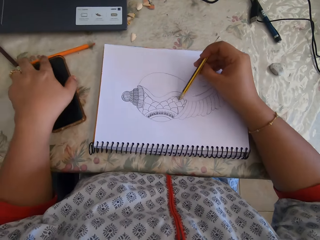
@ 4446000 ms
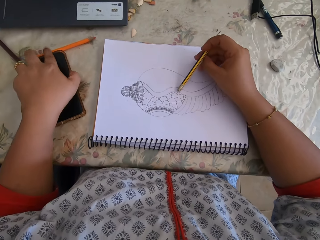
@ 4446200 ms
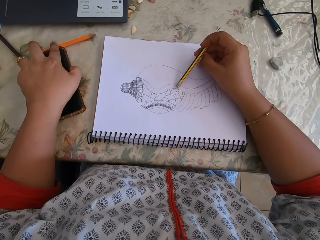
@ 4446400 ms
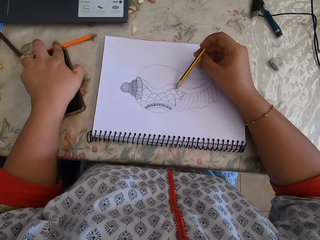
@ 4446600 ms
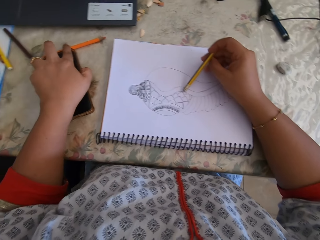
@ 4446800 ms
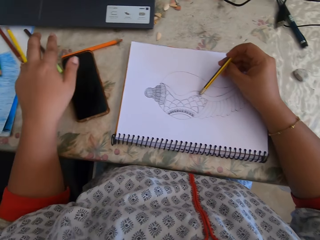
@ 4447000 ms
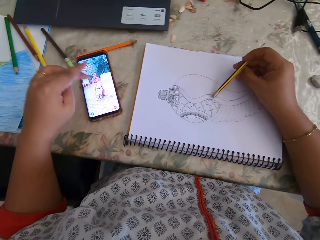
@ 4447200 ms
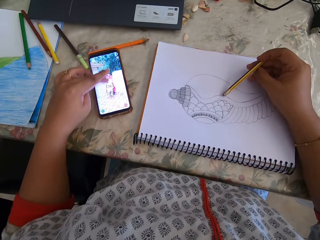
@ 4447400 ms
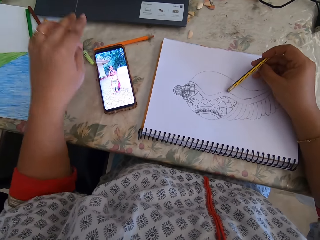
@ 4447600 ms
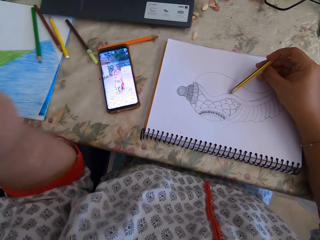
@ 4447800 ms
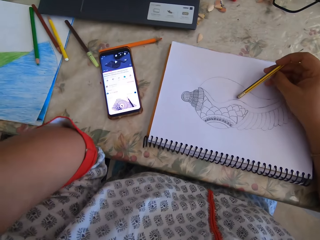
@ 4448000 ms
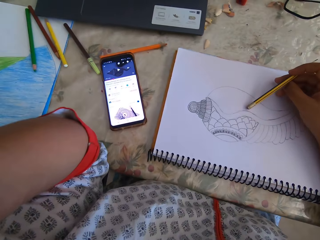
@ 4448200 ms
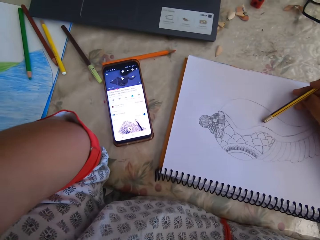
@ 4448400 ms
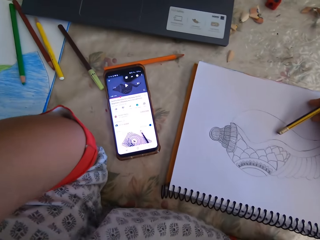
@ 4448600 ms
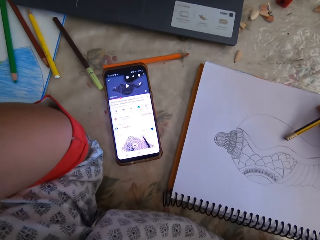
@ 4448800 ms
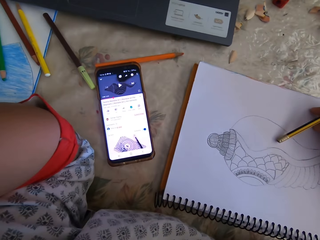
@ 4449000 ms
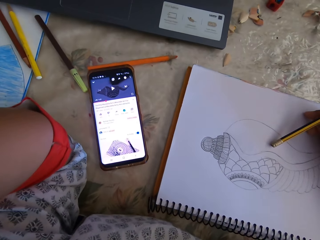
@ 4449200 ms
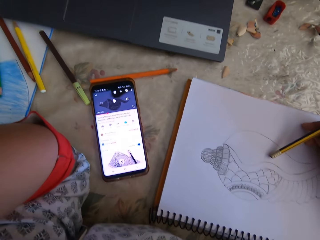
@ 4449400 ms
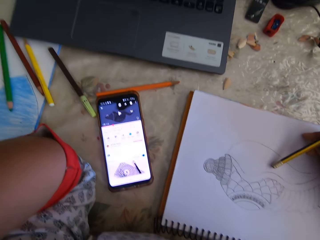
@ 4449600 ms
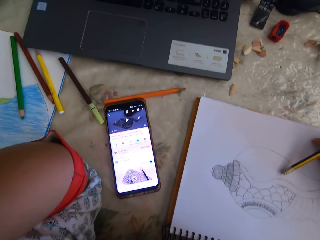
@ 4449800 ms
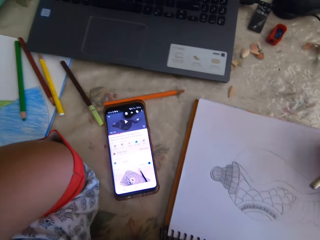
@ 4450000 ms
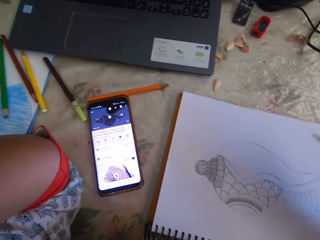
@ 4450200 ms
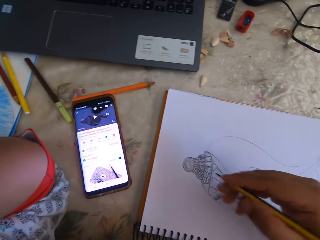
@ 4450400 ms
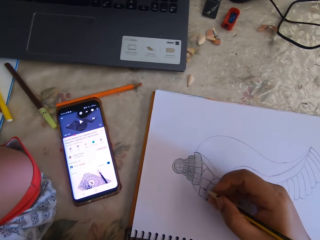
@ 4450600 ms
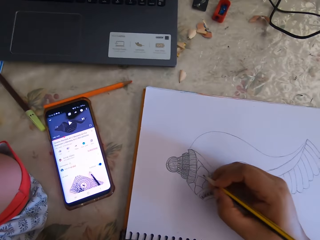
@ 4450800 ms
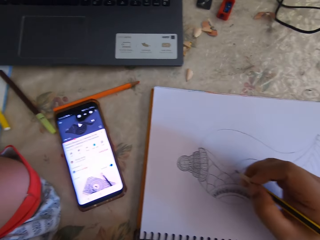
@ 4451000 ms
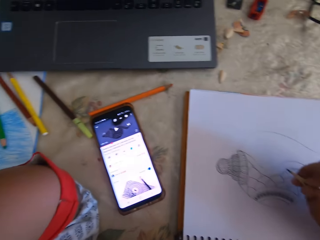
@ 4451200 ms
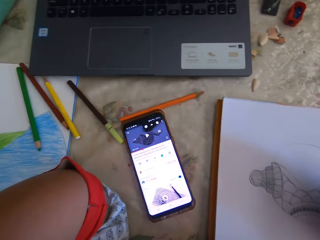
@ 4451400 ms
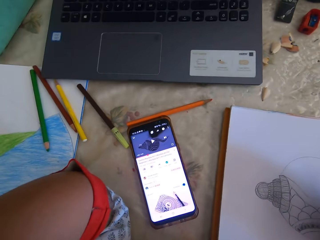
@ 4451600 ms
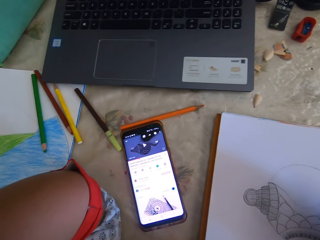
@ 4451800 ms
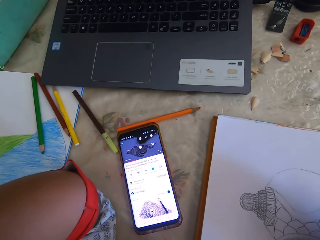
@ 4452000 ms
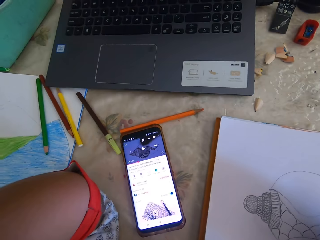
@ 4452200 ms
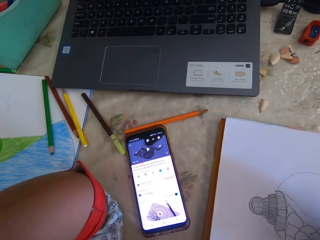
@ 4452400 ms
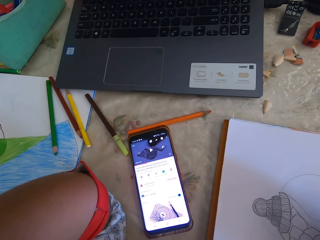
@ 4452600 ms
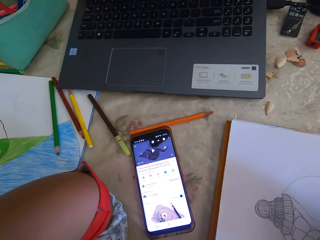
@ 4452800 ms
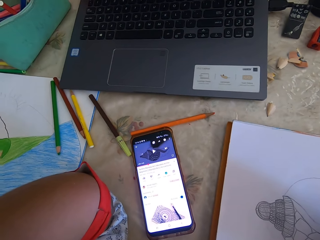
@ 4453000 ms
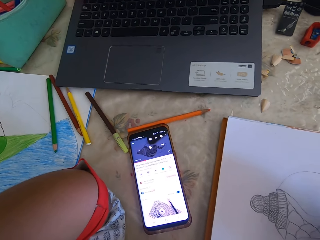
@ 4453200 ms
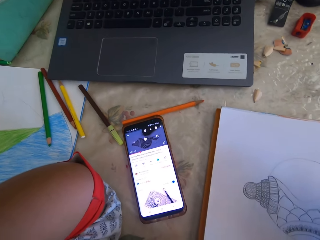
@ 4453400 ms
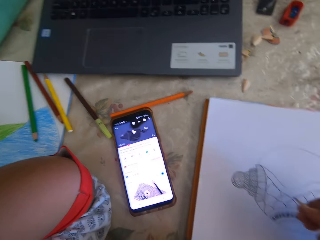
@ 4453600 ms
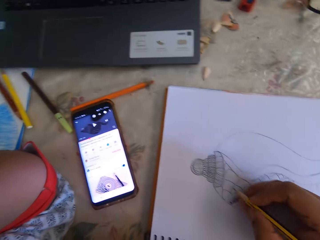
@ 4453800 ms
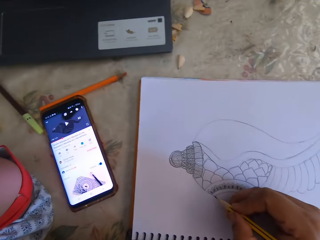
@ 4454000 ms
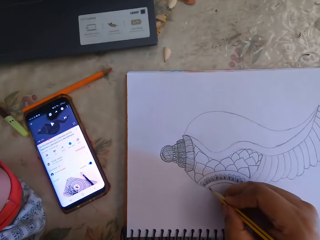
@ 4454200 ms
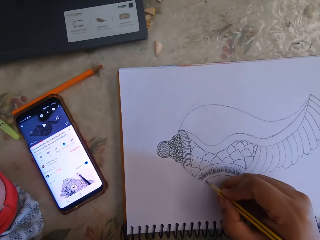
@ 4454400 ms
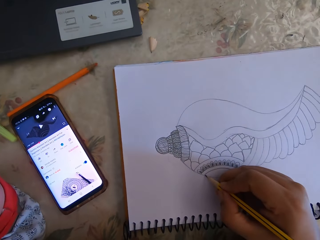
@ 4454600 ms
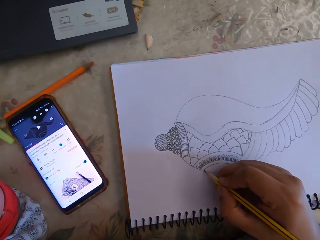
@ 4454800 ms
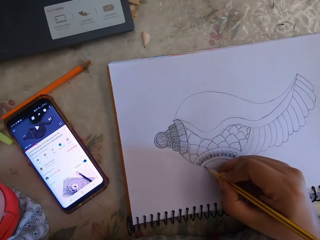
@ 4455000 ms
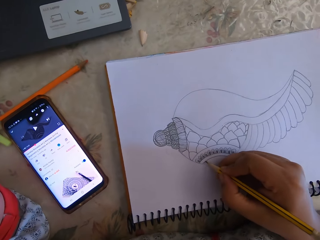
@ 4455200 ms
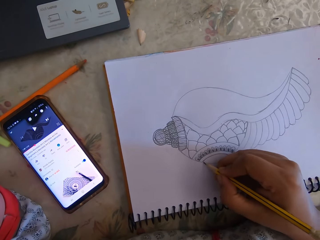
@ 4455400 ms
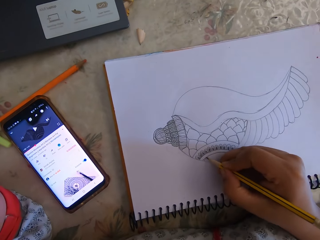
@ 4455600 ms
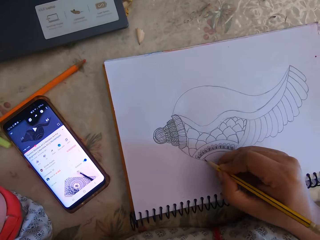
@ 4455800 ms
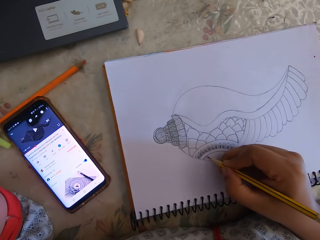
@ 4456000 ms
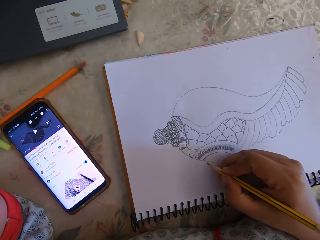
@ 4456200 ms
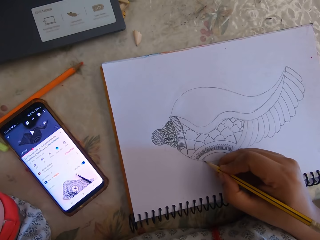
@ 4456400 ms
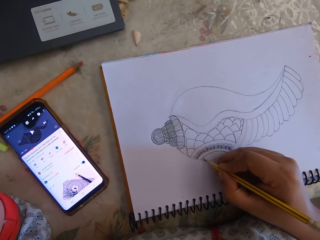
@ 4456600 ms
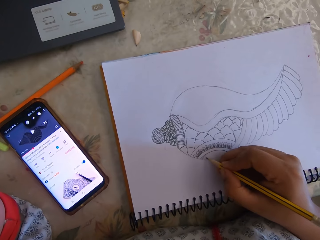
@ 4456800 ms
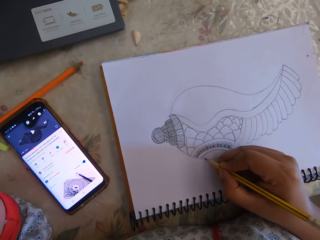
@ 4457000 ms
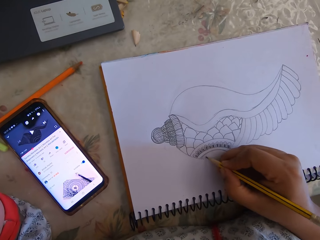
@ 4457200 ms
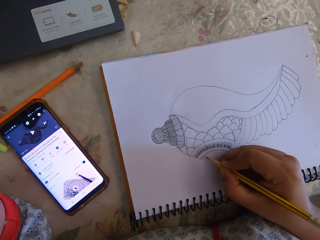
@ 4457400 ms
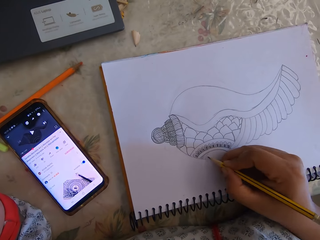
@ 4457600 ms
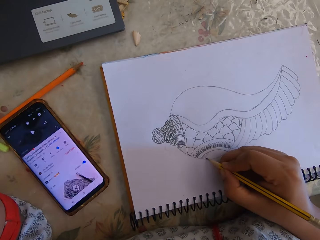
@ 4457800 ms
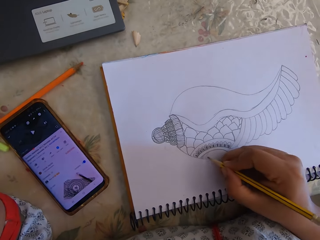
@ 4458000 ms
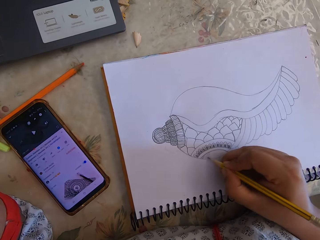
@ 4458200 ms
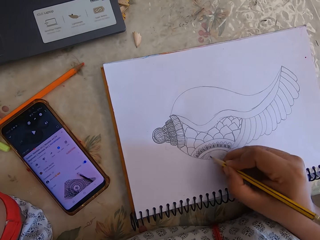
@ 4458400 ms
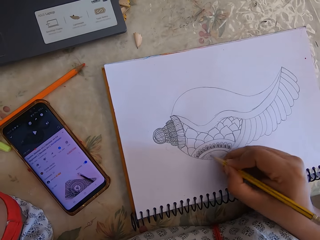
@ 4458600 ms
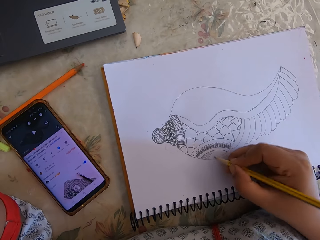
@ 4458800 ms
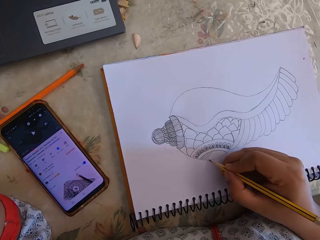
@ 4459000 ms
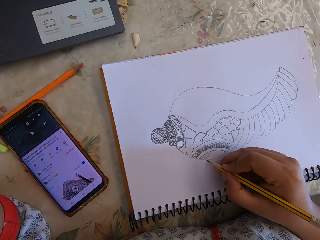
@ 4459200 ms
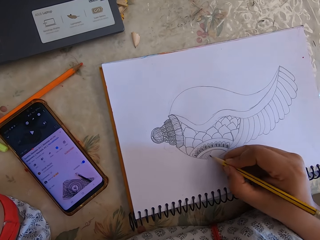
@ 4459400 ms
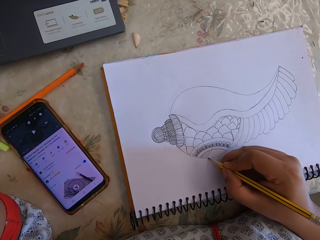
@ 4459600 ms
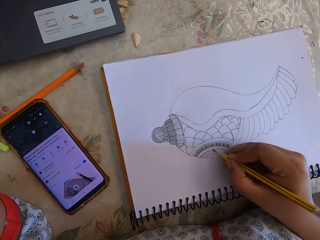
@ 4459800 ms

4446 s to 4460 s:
The camera wearer picks up the pencil. They press the phone. They lift a hand. They look at the phone. They draw on the notebook. They write.

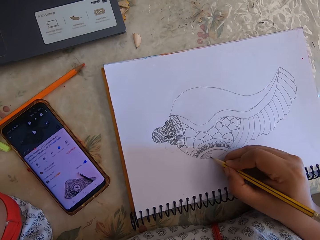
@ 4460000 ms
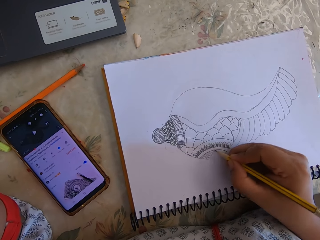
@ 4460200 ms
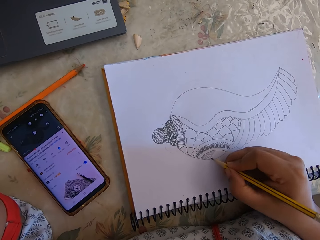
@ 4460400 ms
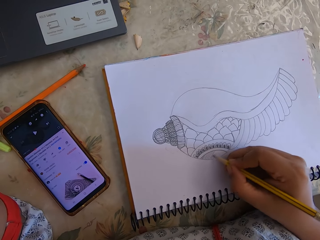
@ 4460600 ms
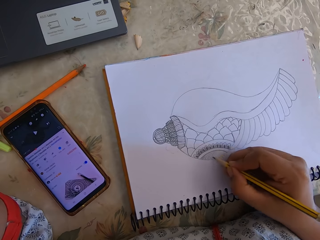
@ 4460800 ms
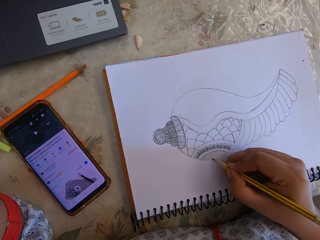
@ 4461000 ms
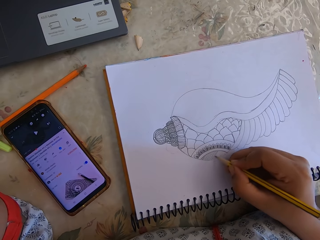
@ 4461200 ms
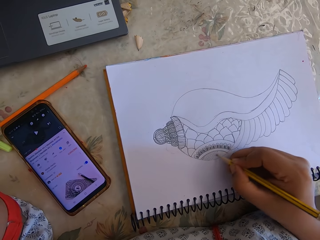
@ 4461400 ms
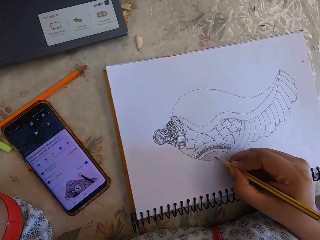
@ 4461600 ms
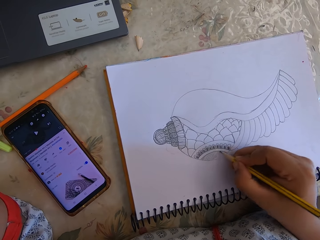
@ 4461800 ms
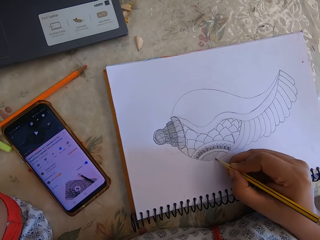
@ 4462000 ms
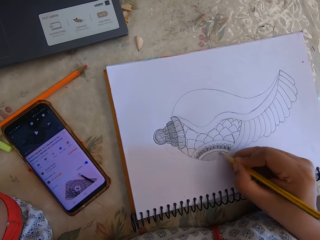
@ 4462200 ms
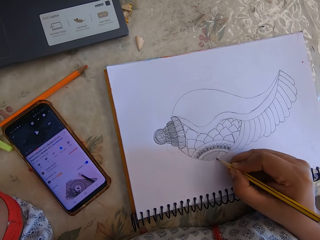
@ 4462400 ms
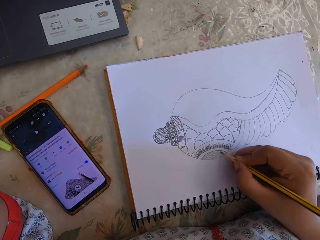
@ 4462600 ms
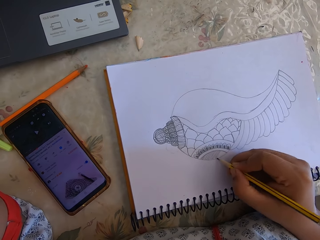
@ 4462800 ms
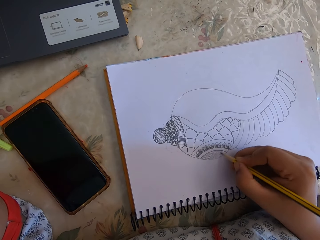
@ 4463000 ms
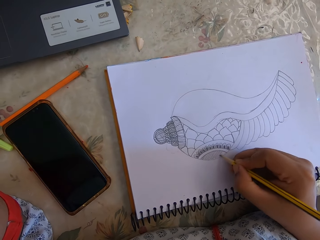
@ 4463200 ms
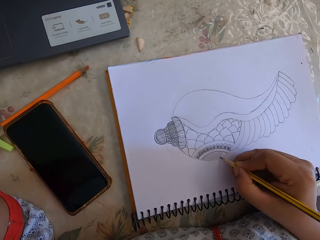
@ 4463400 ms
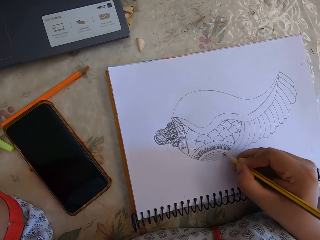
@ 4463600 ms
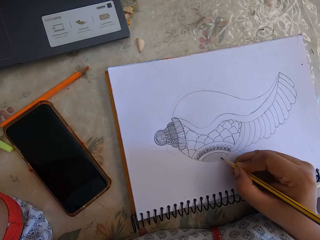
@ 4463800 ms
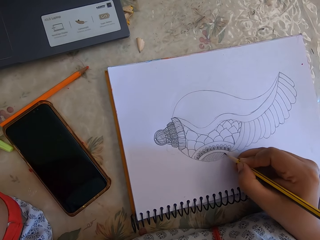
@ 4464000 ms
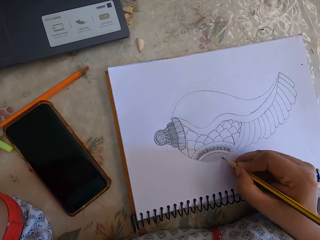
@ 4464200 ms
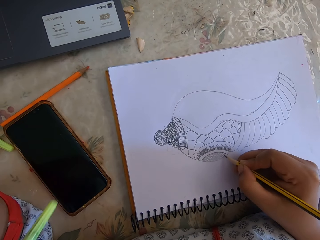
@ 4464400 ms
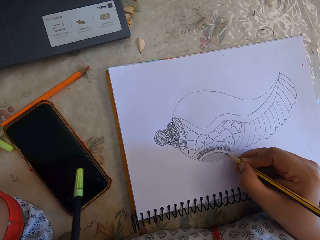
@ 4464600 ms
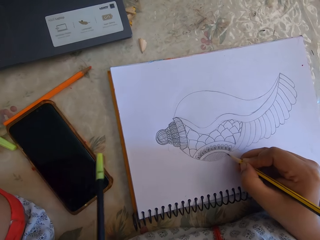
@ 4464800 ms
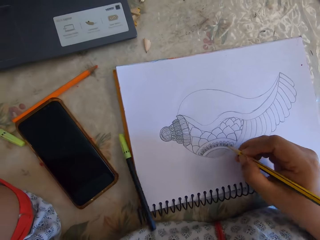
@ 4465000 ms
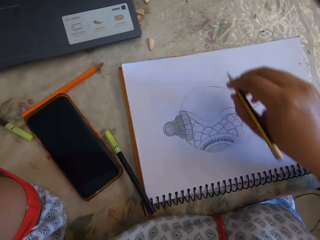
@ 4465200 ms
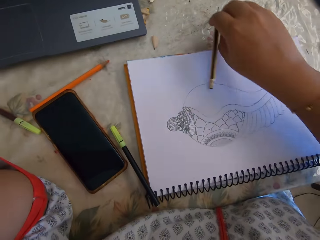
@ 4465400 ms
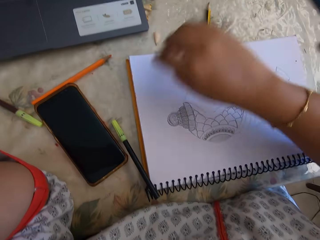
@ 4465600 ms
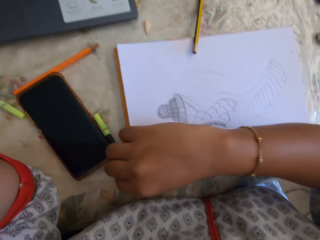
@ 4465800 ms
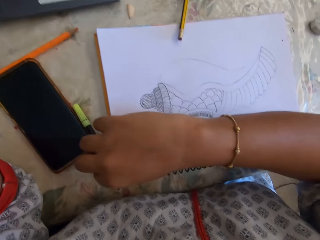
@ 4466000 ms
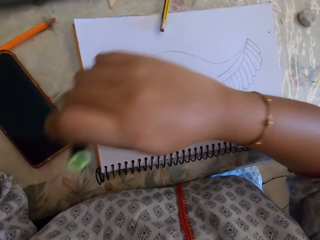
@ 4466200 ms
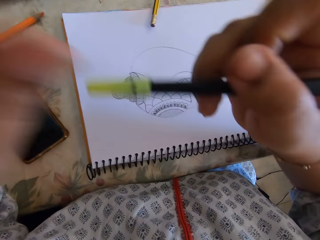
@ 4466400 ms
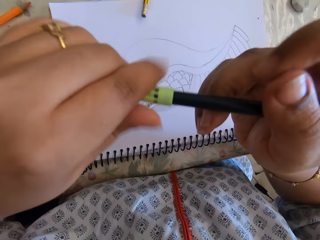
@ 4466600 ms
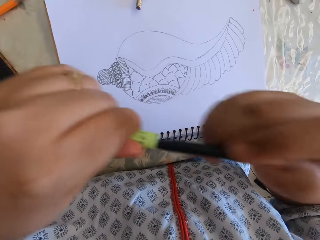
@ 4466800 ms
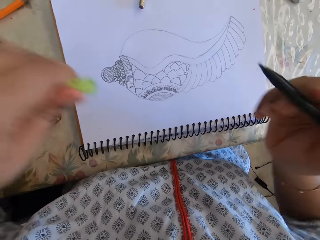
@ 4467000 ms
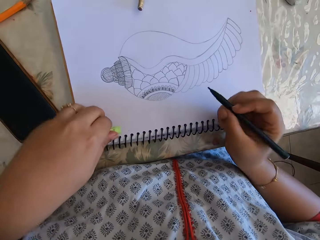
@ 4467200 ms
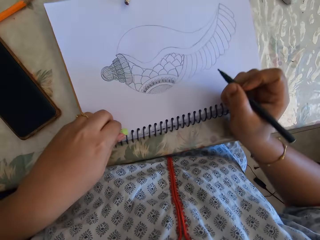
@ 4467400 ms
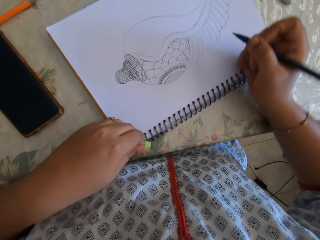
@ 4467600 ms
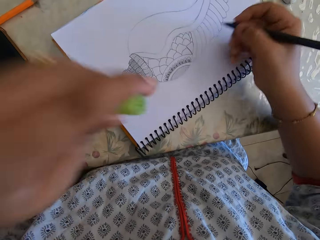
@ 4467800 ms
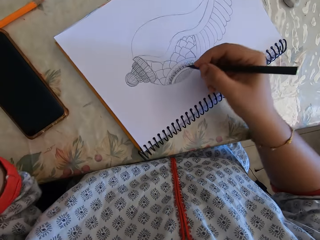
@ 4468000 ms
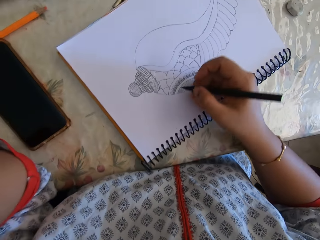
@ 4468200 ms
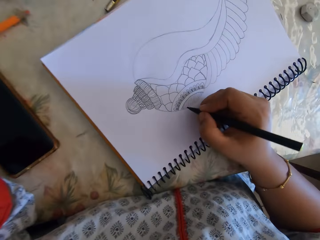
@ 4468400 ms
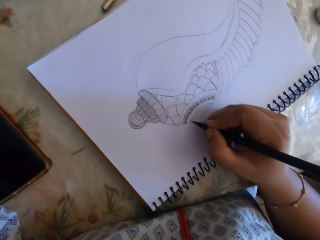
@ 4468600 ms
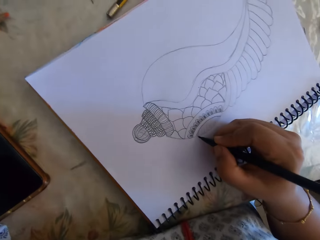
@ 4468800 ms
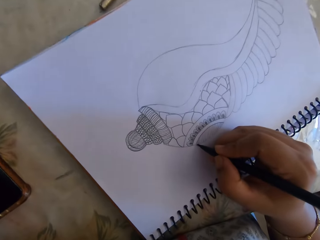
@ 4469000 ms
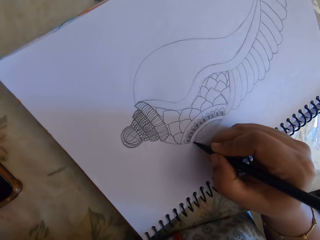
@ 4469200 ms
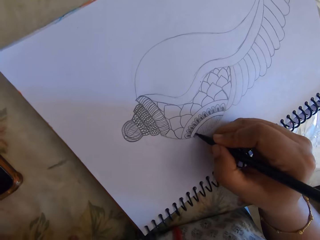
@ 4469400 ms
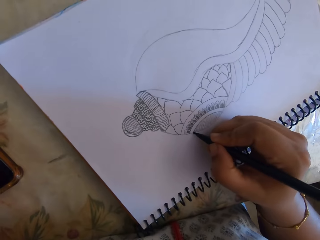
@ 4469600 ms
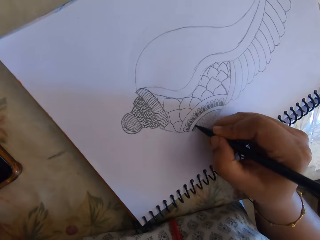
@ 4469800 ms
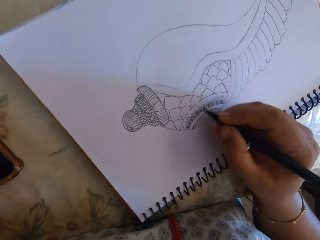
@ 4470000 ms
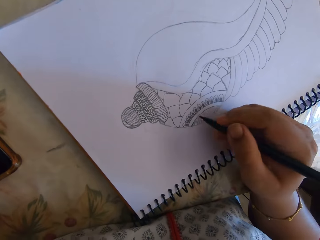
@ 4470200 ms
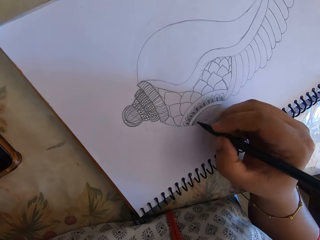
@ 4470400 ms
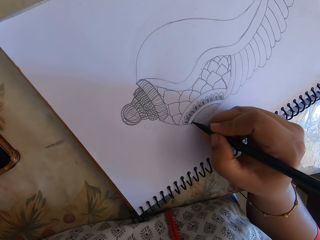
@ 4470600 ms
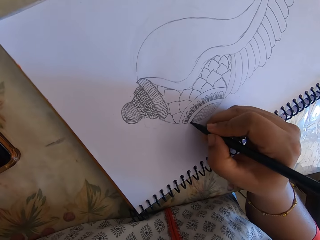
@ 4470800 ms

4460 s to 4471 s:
The camera wearer places the pencil on the table. They pick up a color pen. They remove the cap. They rotate the notebook.
